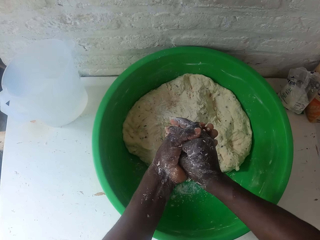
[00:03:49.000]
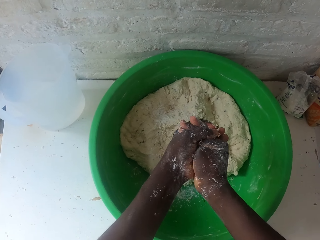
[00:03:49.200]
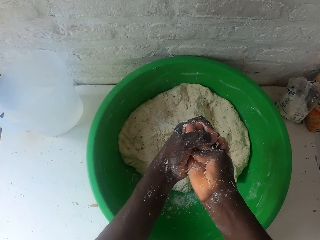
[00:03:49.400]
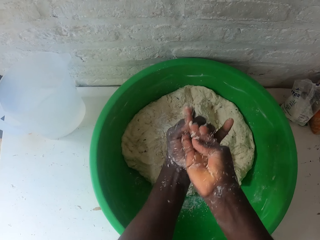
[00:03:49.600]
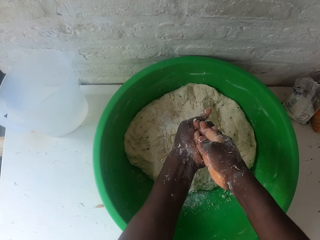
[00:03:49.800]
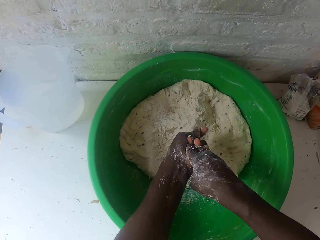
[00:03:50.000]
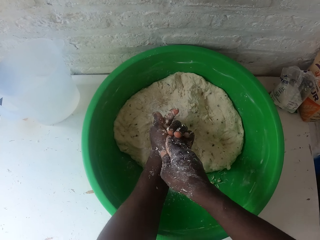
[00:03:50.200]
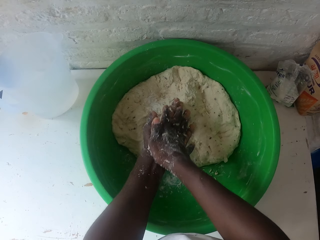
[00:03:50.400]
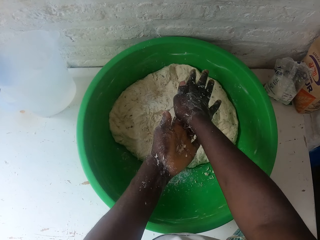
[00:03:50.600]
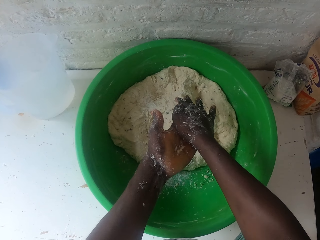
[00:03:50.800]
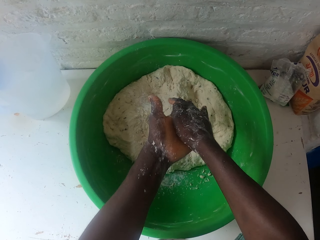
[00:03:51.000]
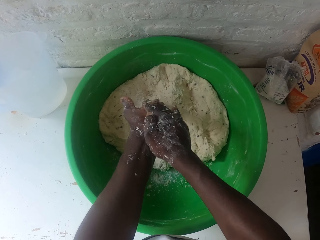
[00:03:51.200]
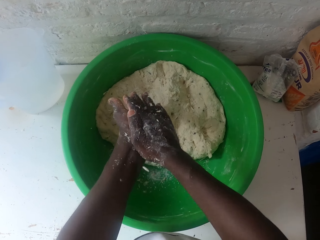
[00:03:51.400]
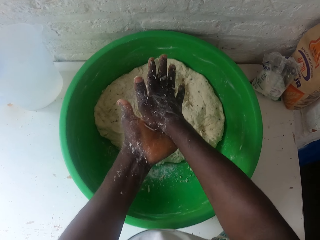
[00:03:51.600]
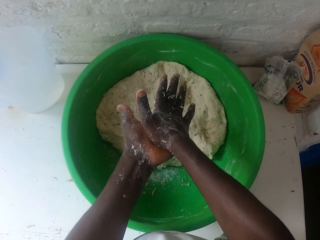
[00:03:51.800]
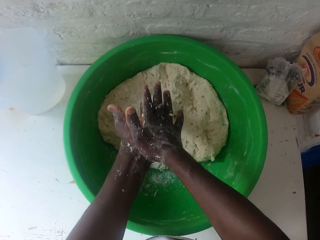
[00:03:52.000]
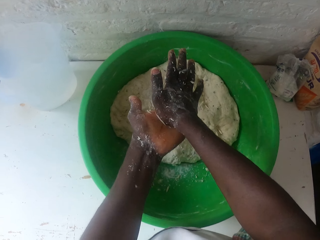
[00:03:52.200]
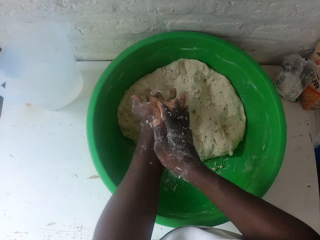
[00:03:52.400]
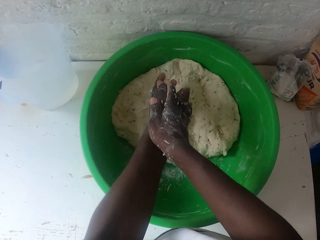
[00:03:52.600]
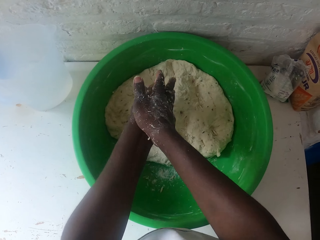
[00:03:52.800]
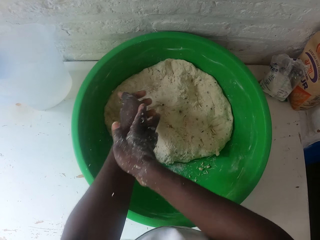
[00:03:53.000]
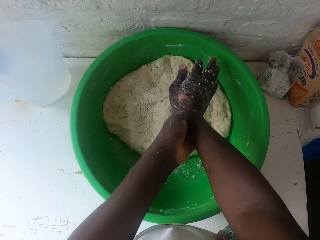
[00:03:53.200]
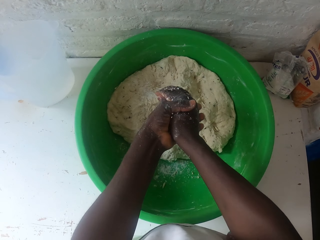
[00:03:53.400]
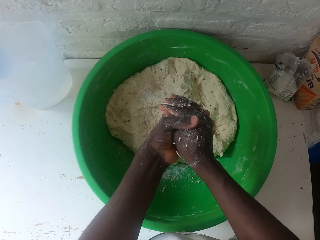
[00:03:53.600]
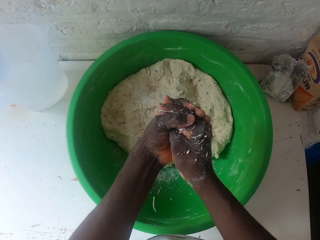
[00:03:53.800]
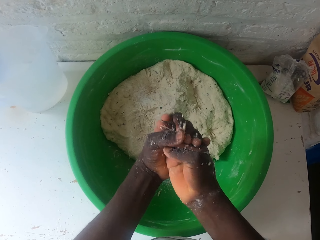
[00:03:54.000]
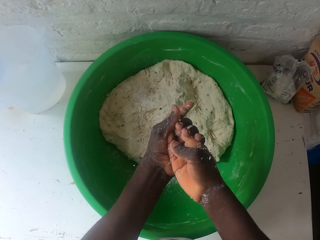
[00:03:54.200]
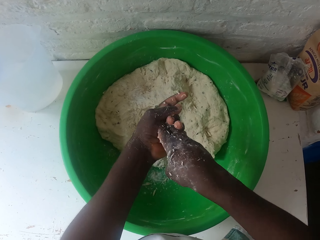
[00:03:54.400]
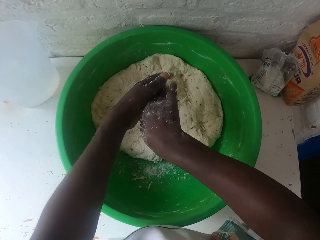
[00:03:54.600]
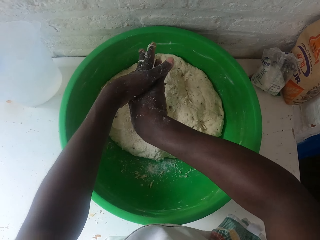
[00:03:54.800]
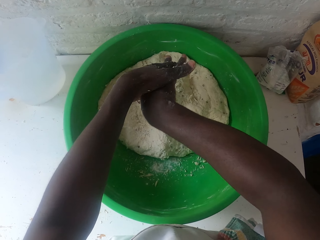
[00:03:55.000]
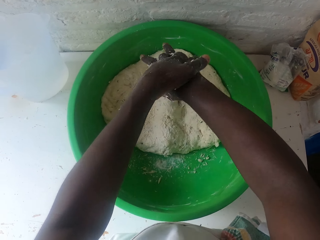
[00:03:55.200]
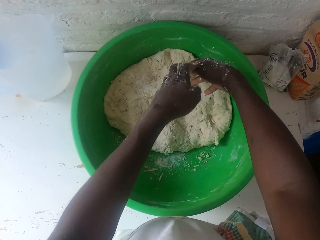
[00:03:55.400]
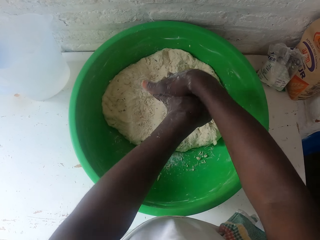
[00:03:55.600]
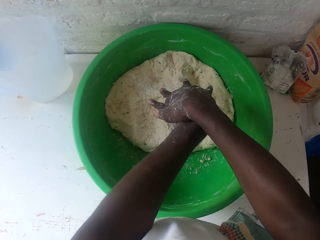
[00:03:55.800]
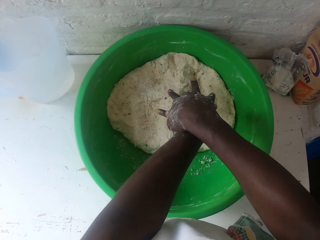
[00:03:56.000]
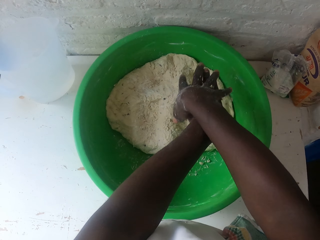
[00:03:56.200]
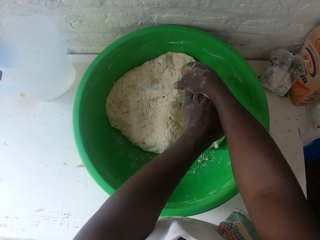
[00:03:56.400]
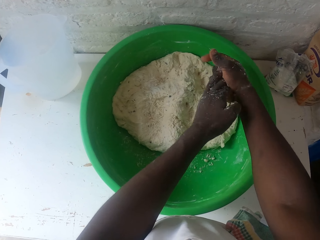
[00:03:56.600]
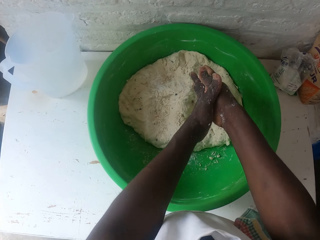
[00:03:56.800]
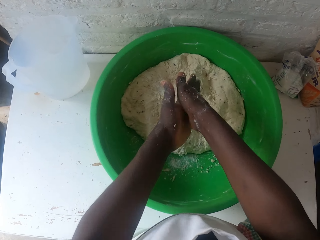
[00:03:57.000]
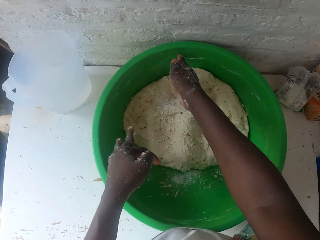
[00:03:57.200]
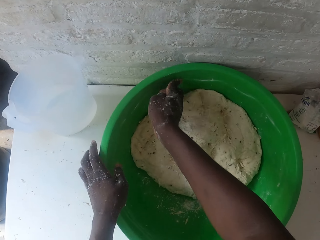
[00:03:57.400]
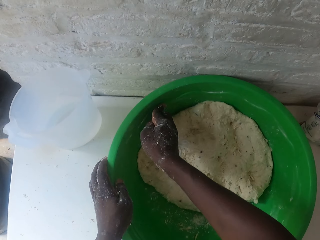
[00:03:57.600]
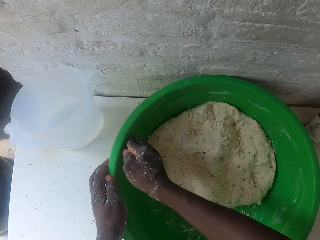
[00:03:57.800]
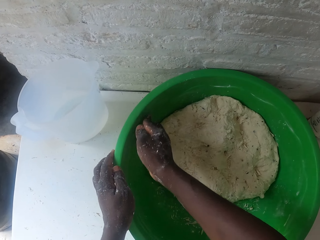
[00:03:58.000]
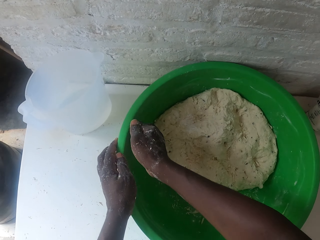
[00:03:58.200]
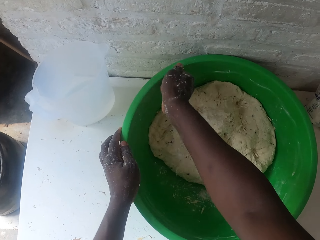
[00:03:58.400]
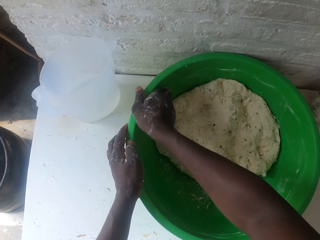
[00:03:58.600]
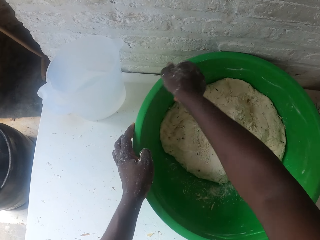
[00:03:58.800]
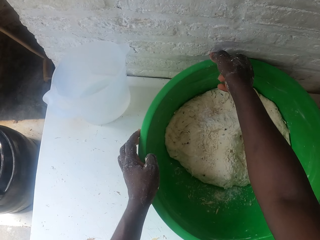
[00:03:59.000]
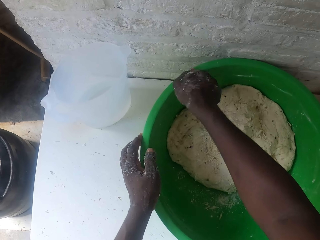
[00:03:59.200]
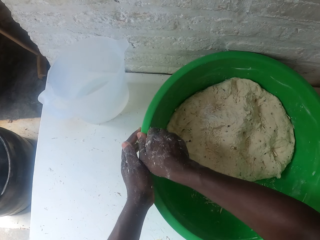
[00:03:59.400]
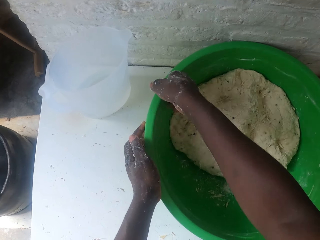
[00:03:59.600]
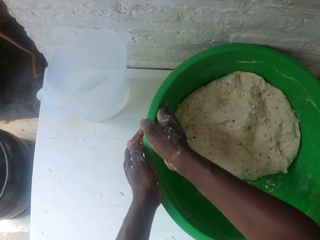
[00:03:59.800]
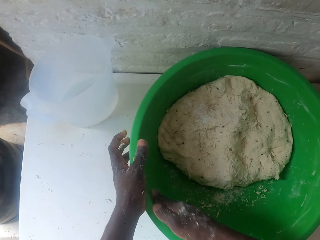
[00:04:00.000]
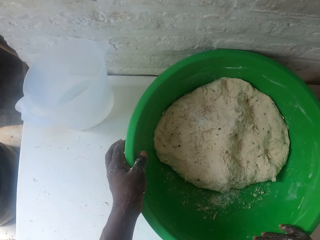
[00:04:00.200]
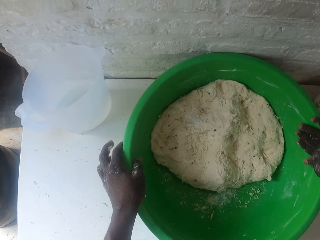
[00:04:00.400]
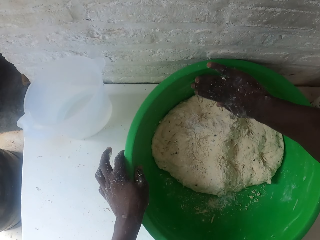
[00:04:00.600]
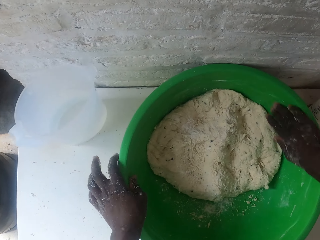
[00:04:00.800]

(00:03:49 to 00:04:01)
The camera wearer holds the basin with the left hand. They rub the sides of the basin with the right hand.

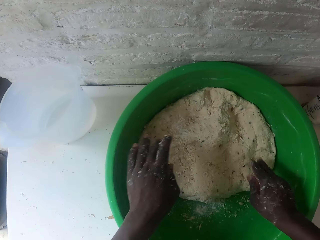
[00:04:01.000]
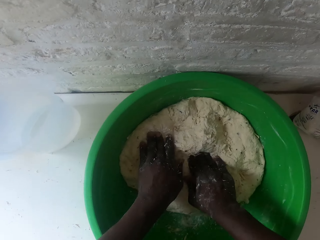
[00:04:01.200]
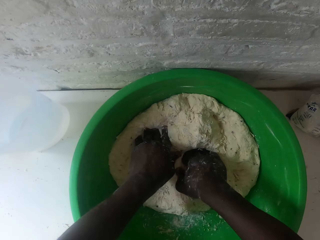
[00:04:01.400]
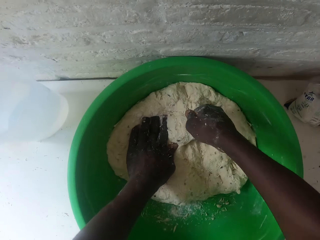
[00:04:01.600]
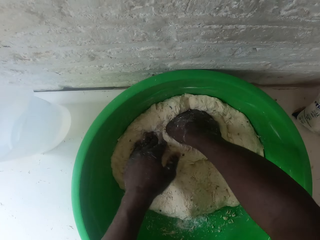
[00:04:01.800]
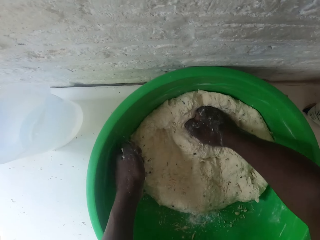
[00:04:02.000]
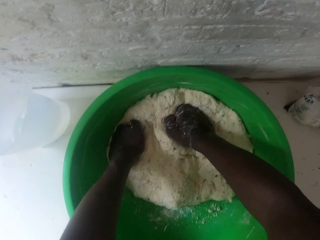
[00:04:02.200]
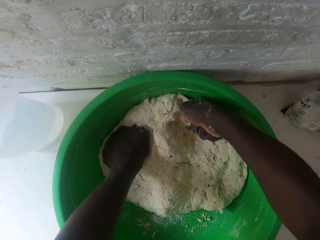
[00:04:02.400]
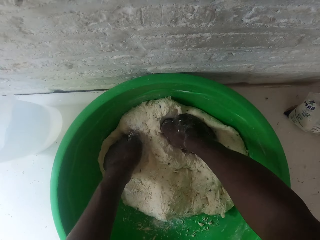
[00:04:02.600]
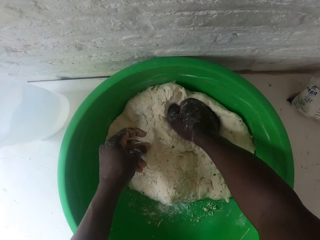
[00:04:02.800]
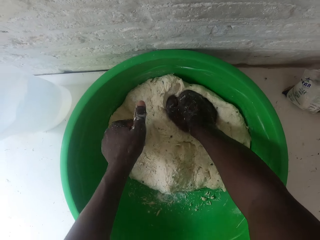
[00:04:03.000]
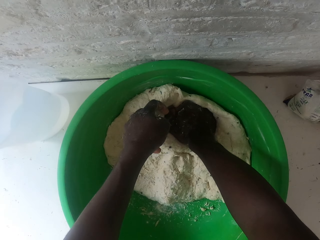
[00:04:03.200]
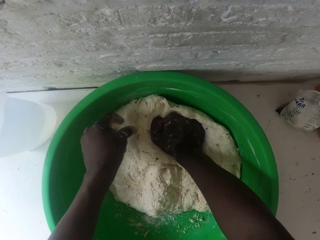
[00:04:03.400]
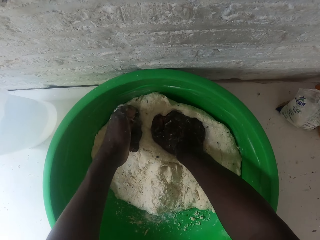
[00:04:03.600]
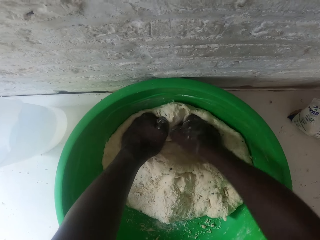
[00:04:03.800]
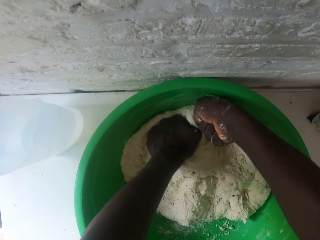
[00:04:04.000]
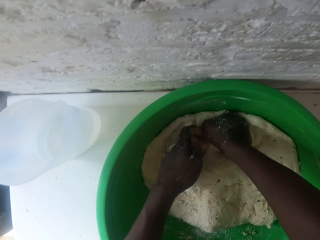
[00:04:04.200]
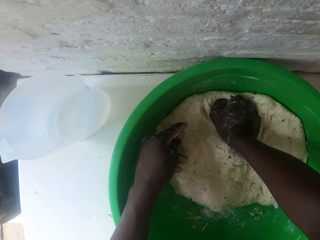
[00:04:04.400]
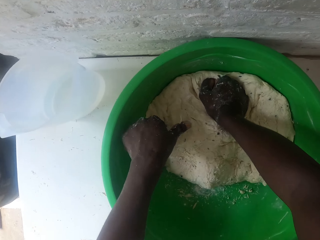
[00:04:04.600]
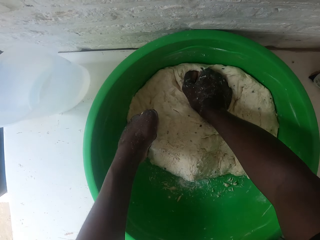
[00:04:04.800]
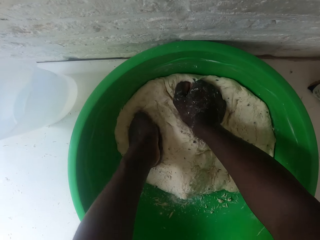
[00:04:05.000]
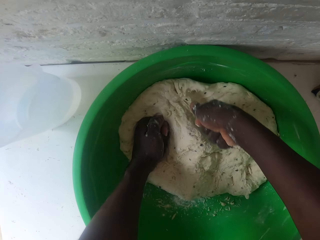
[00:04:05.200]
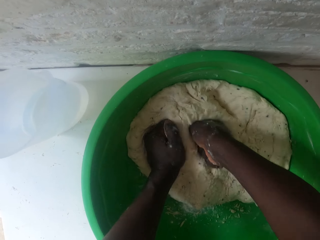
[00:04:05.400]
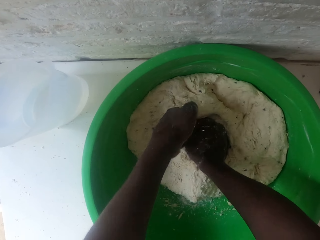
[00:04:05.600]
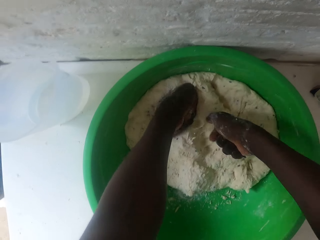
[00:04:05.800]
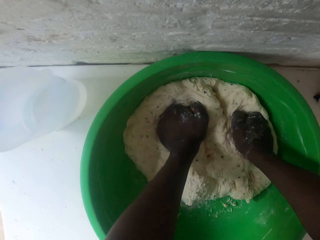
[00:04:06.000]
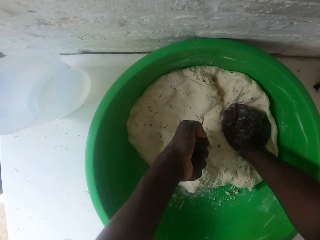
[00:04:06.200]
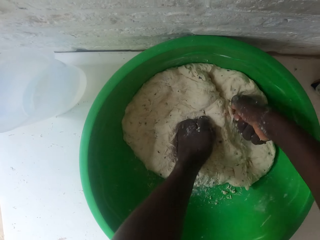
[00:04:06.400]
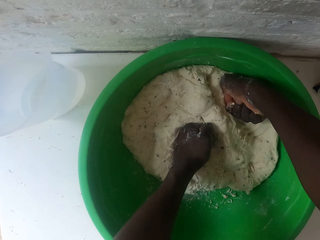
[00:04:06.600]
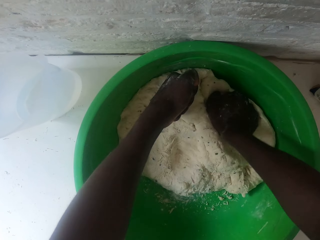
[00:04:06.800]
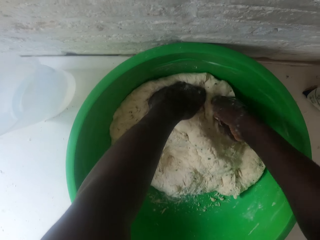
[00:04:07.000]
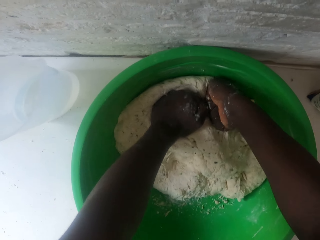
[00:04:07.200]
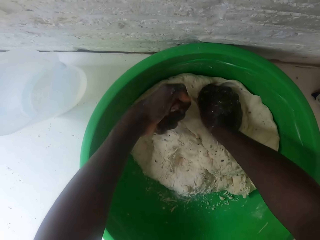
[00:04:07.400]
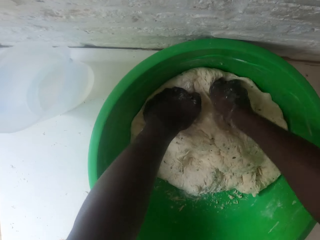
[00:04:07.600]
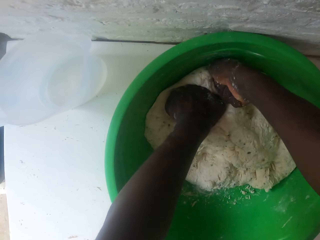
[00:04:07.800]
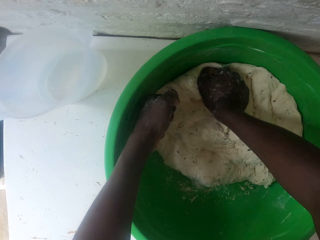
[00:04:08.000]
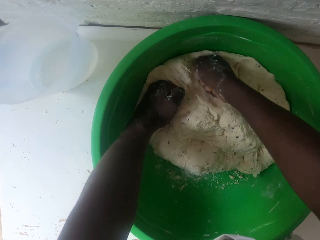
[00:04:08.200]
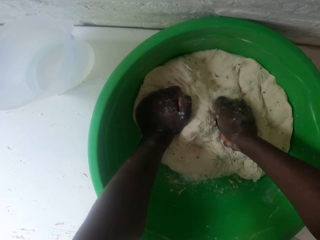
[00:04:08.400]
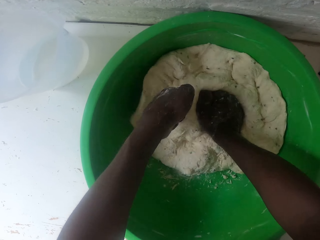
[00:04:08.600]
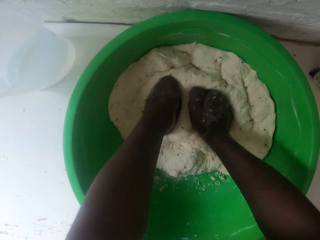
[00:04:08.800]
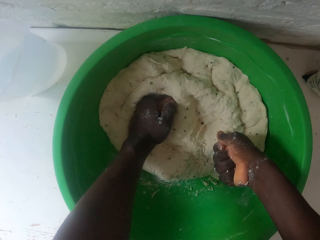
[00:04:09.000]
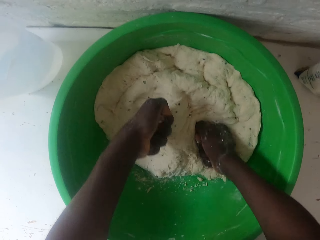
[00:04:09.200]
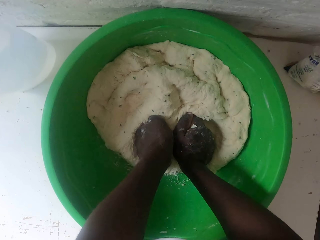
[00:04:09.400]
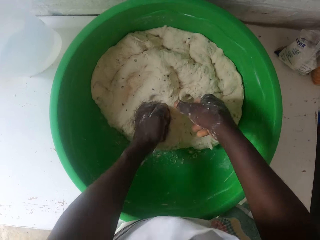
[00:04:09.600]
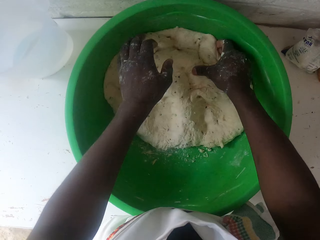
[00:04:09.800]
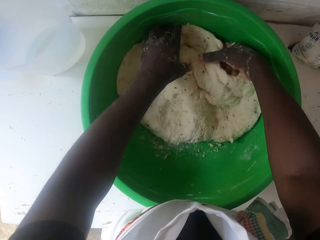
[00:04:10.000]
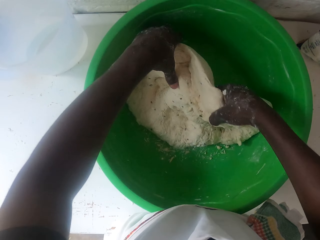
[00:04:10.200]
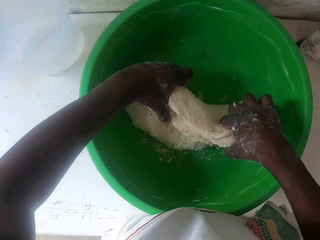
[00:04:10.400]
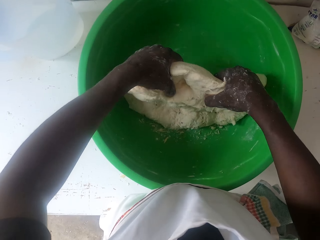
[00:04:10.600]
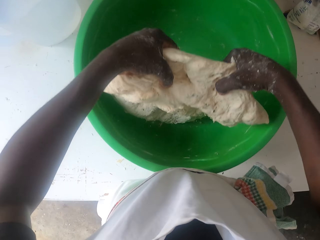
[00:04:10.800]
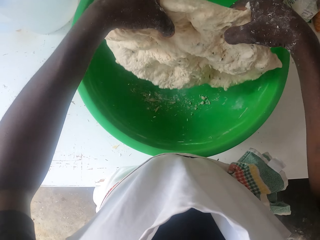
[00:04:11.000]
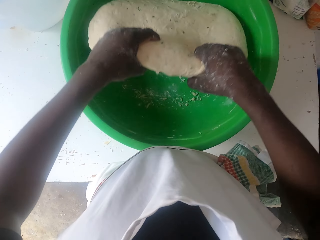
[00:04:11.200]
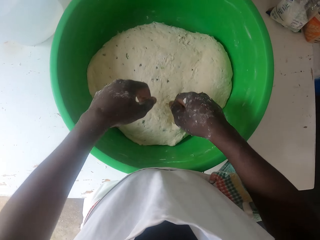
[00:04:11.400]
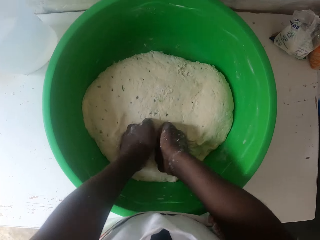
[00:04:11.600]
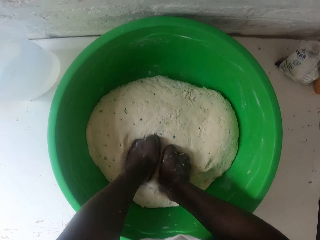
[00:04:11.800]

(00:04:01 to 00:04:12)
The camera wearer kneads the dough with both hands. They rub the left fingers together and knead the dough with the right hand. They knead the dough with both hands. They rub the left fingers together. They knead the dough with both hands. They pick up the dough, turn the dough, and knead the dough with both hands.
